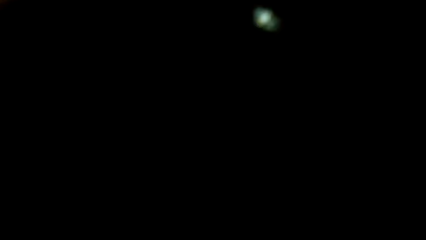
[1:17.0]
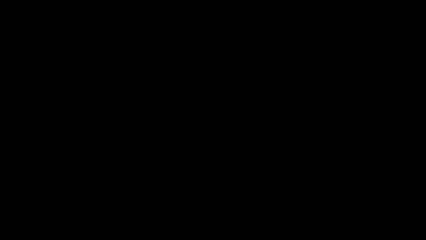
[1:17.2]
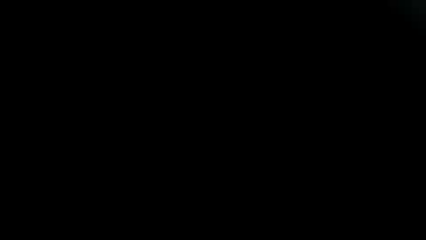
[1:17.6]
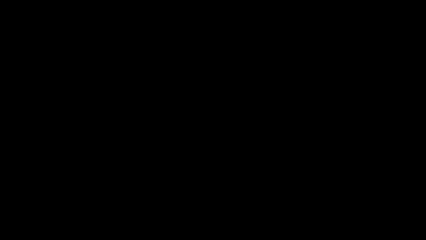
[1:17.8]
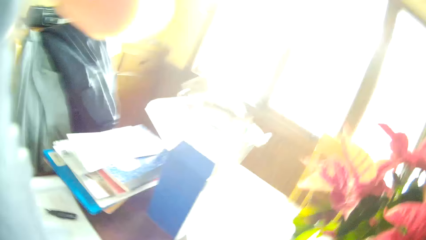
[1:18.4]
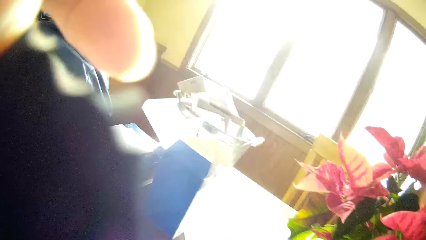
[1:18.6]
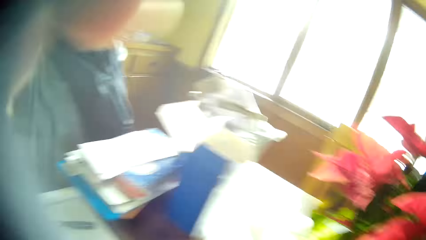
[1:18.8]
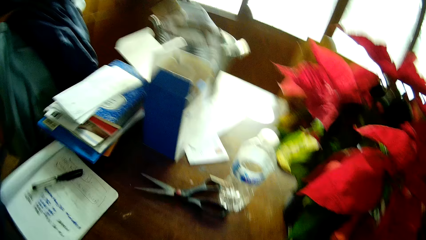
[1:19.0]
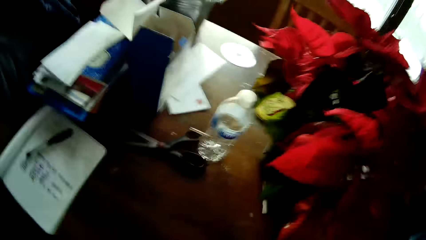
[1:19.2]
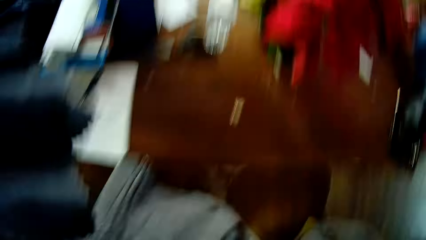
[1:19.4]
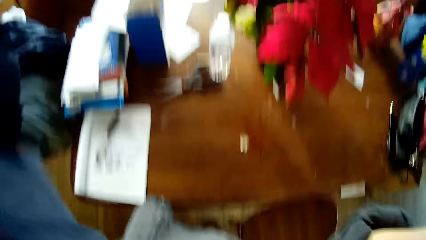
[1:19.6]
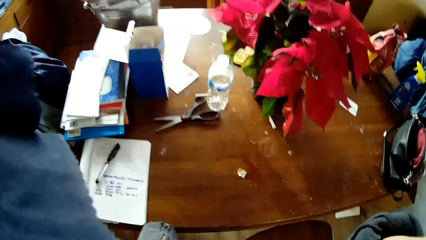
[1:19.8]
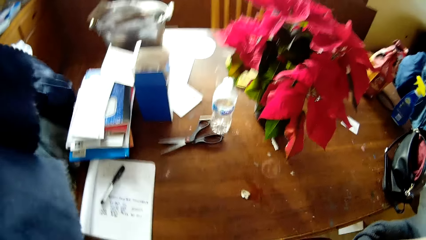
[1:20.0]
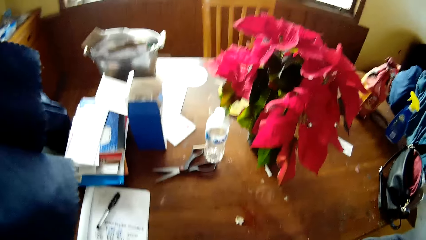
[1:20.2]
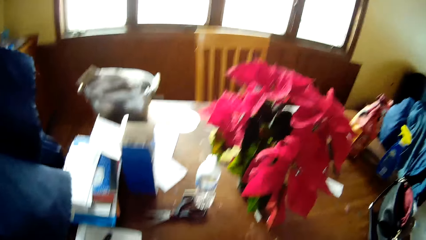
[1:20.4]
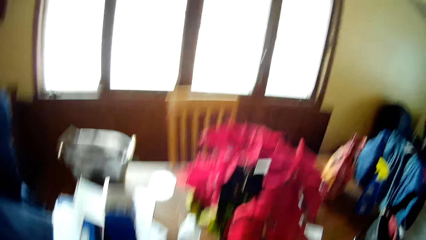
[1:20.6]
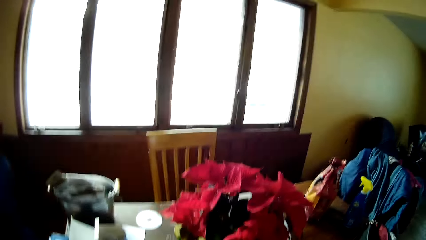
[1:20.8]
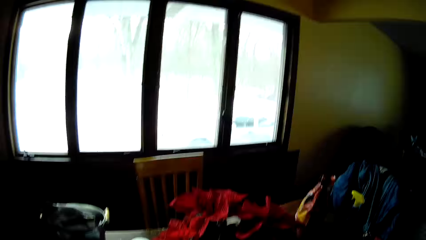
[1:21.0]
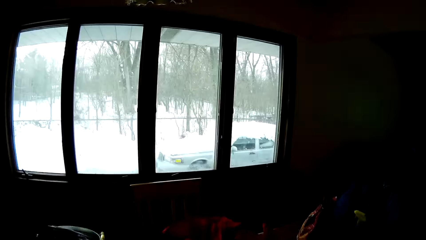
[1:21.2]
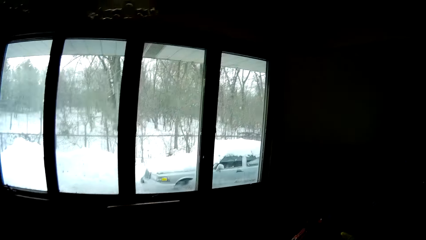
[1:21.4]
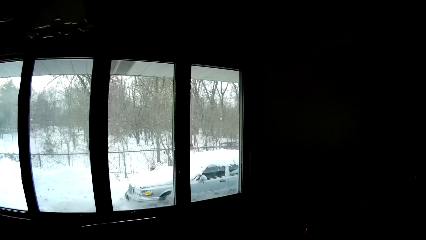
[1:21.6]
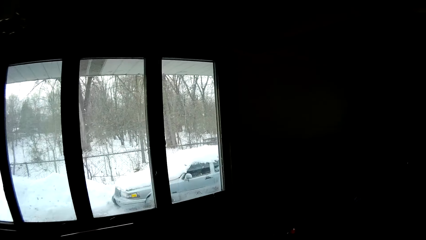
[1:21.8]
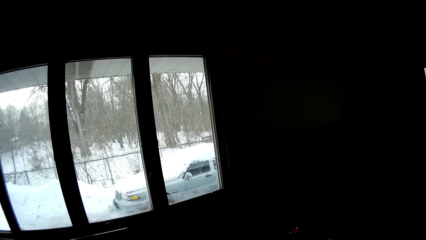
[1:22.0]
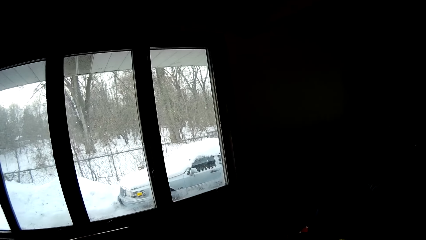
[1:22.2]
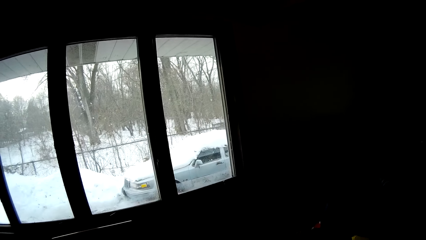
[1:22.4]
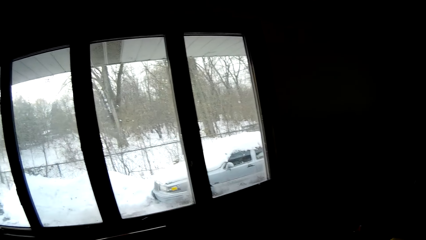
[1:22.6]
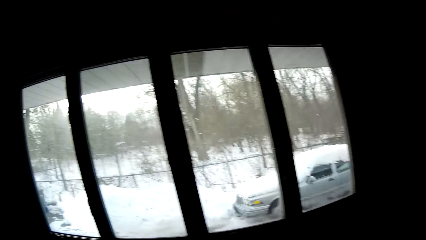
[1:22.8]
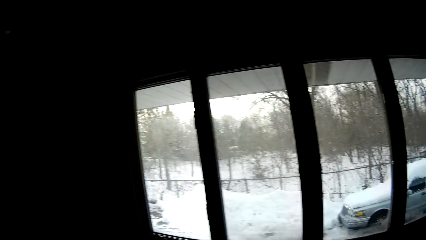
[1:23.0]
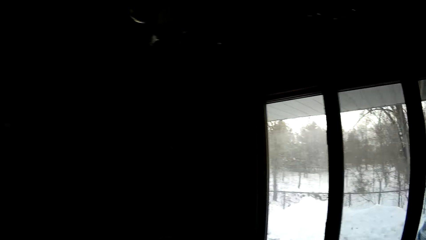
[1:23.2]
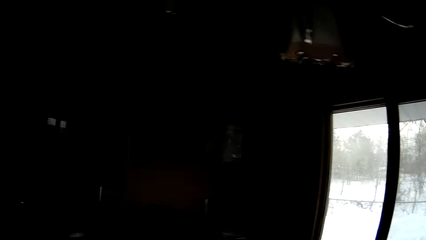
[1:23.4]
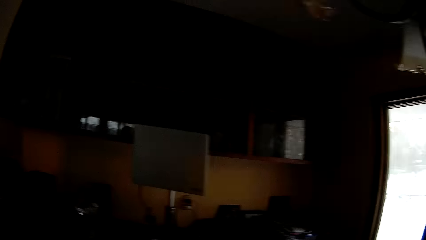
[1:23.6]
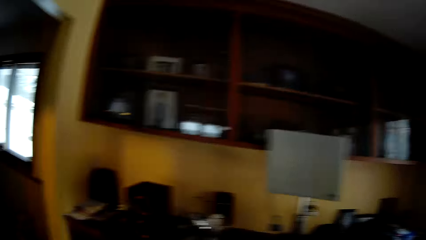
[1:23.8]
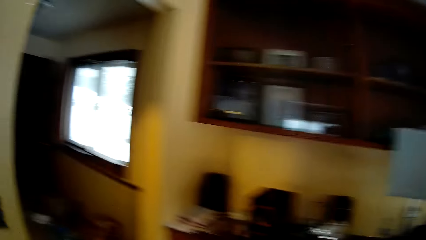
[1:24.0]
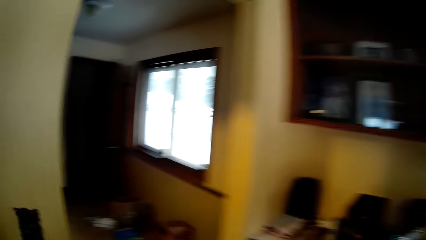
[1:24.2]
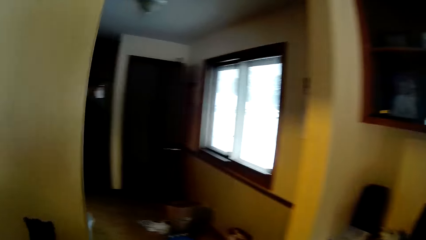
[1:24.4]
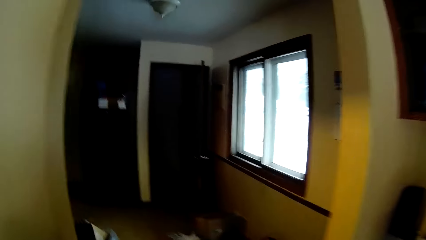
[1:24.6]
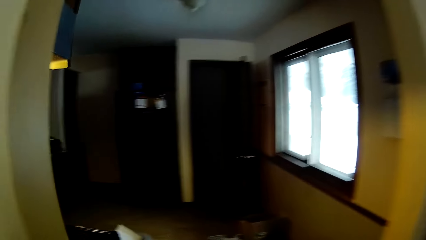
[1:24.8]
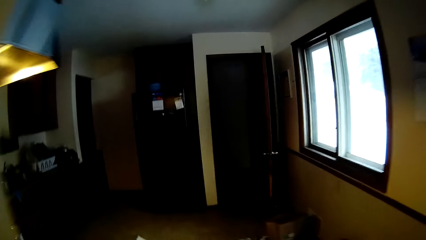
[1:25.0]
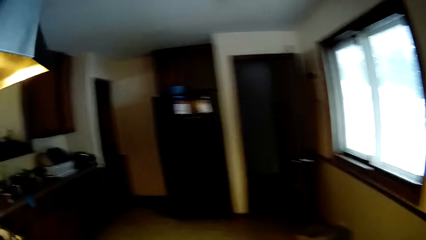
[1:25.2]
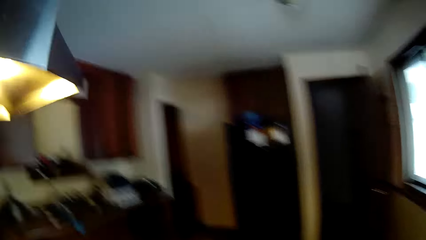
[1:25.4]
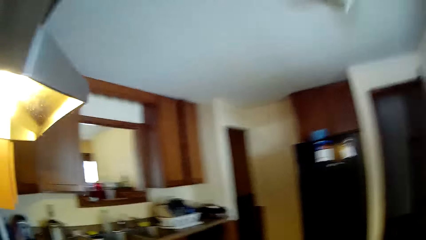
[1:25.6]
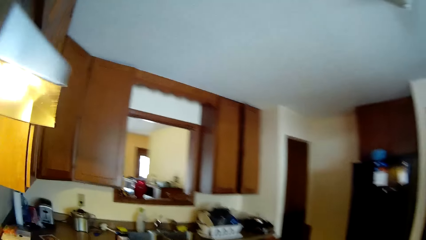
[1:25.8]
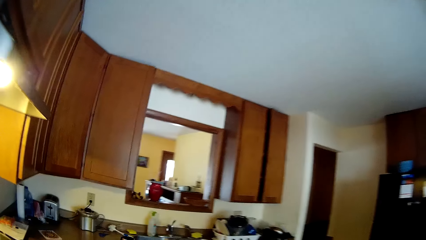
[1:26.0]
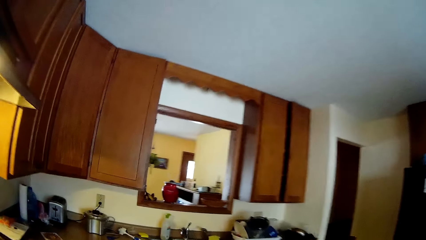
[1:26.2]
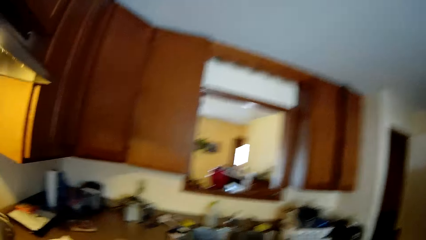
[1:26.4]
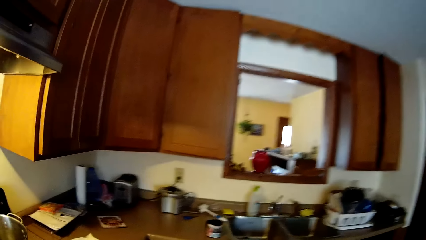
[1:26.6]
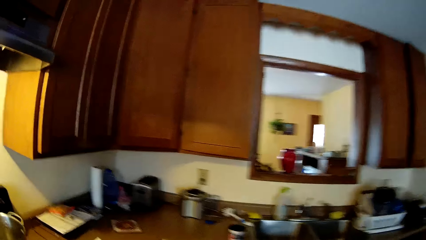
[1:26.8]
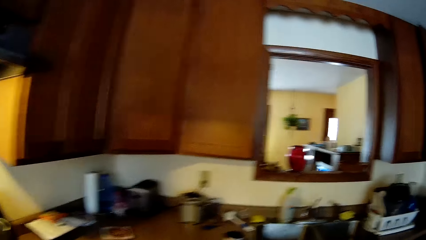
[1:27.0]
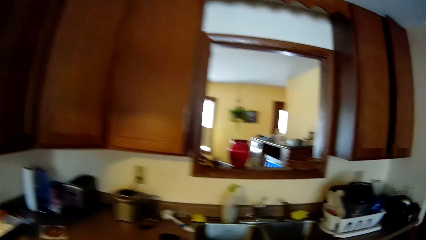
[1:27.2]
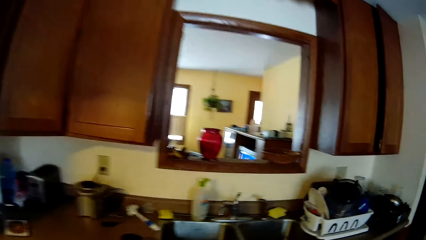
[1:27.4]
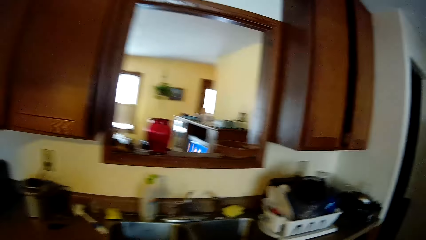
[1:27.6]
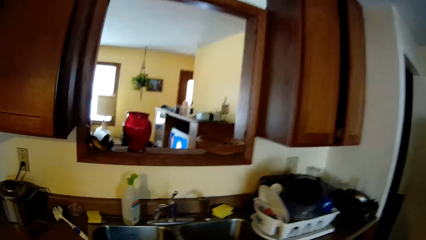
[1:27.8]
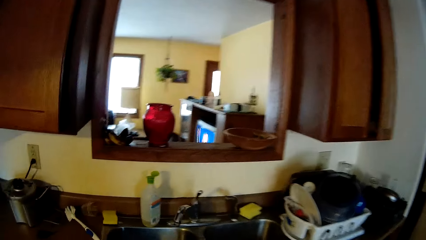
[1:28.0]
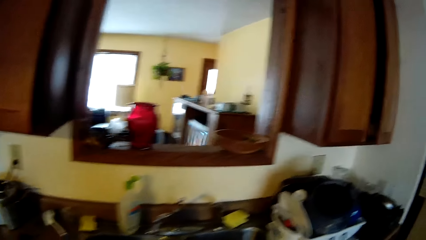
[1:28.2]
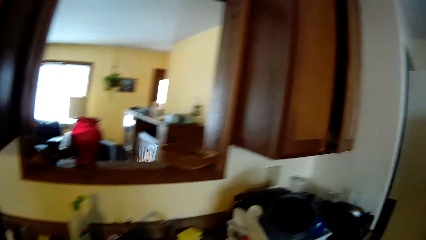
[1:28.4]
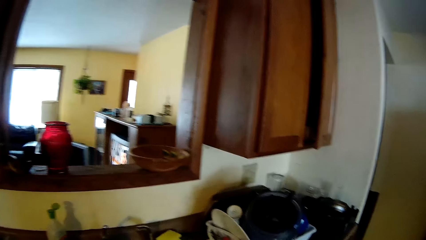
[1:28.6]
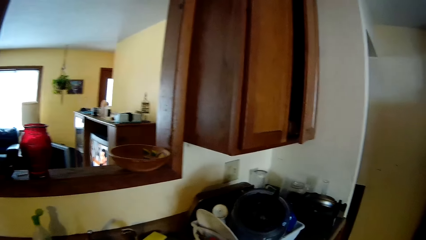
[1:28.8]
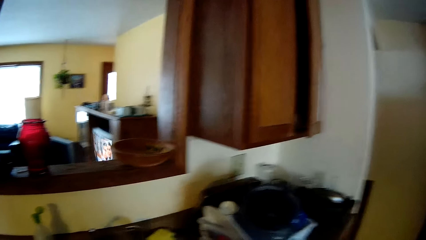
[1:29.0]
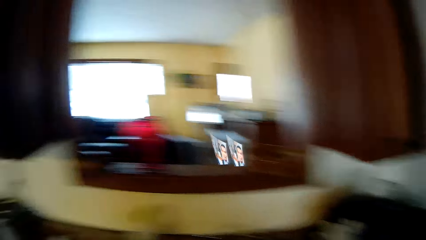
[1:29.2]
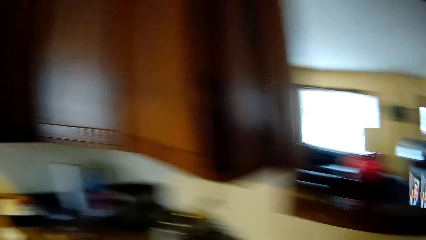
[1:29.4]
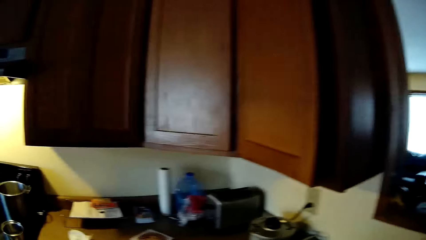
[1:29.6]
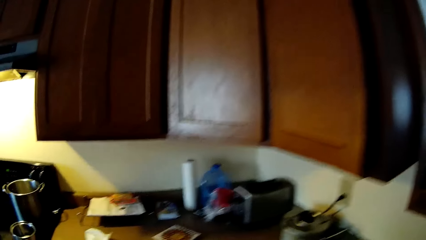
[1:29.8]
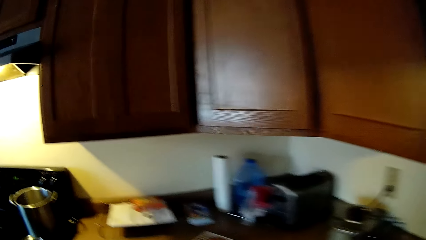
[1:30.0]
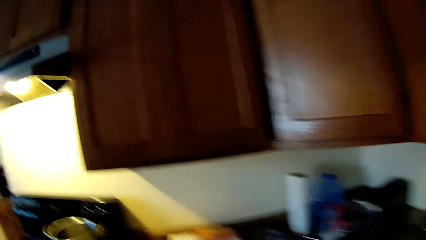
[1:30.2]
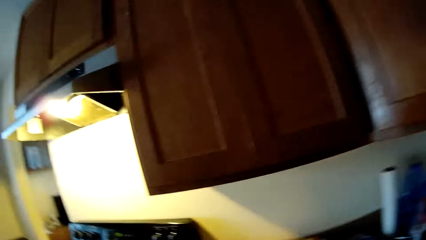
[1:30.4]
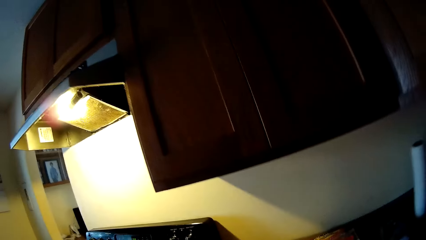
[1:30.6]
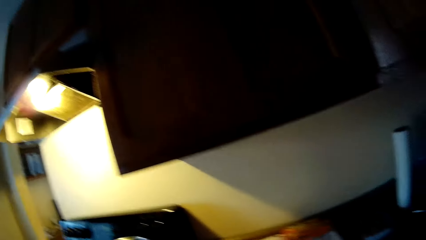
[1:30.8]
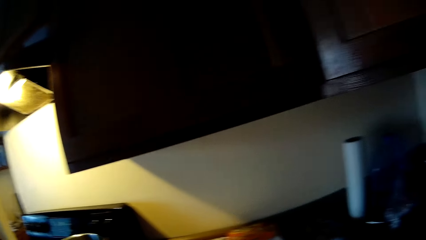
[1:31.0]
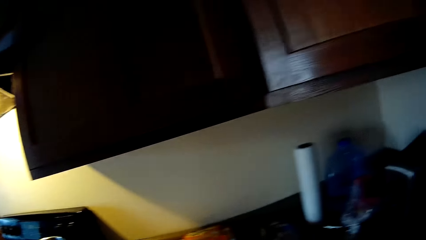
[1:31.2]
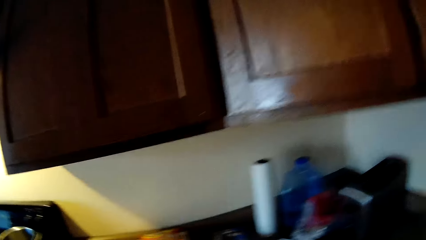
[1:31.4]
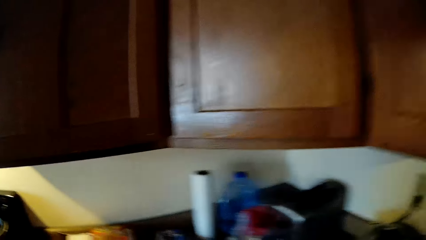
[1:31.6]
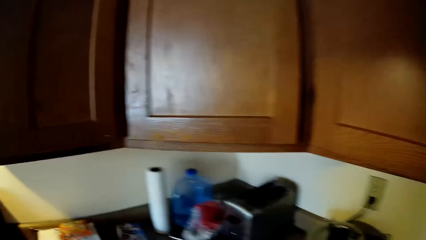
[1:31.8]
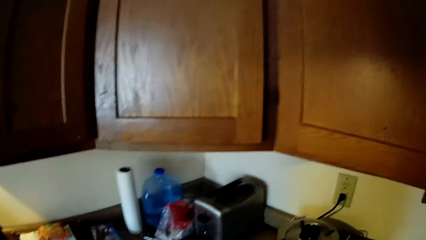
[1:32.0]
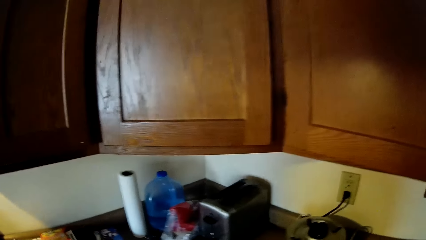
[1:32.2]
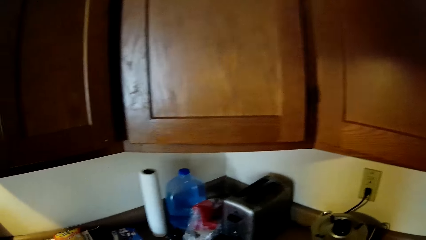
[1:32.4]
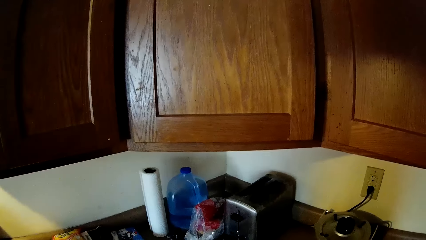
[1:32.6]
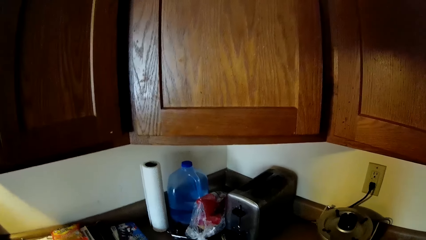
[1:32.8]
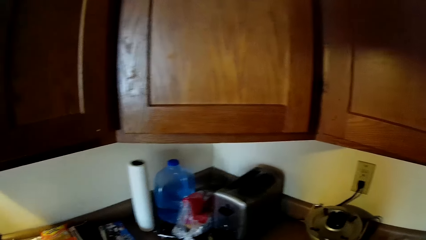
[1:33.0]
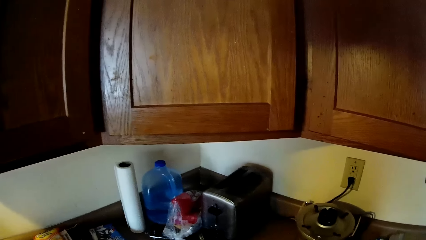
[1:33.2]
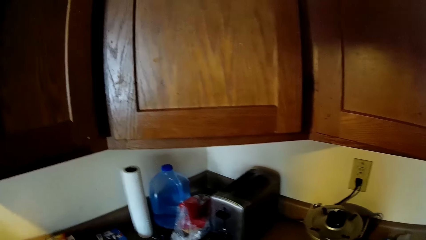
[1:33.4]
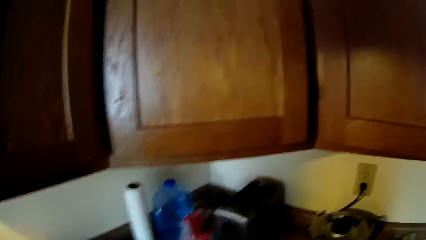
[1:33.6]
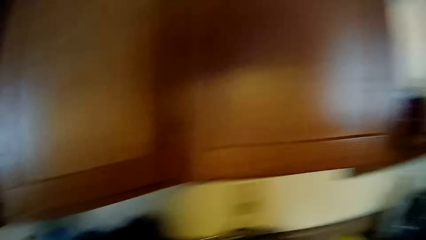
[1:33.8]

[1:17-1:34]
The camera wearer stretches hands. They walk into the kitchen from the dining room.
